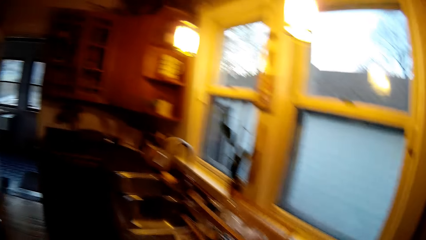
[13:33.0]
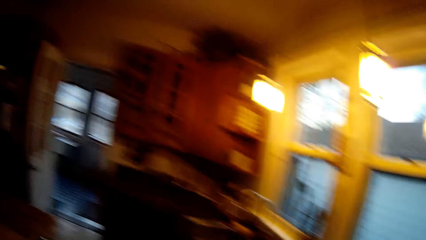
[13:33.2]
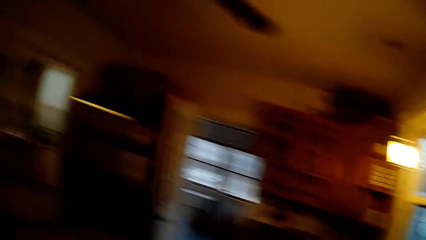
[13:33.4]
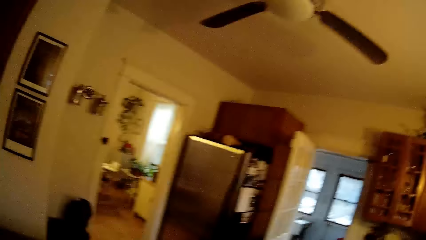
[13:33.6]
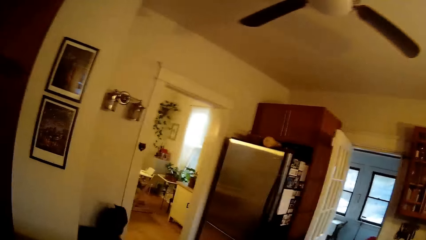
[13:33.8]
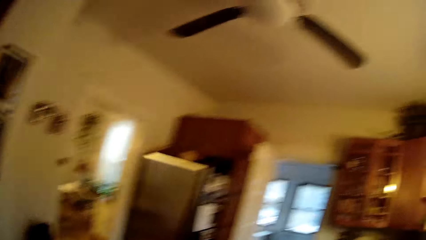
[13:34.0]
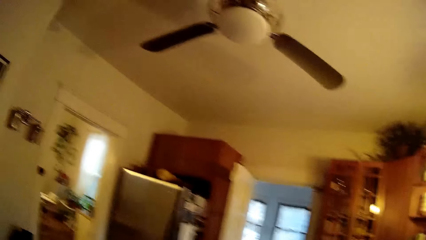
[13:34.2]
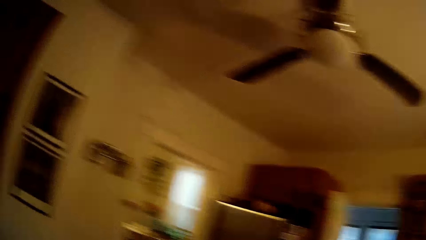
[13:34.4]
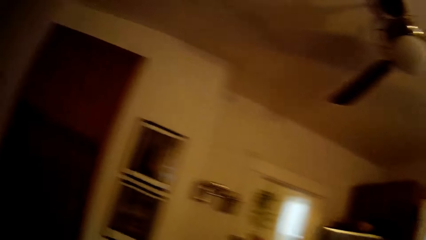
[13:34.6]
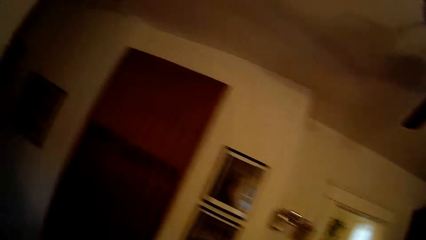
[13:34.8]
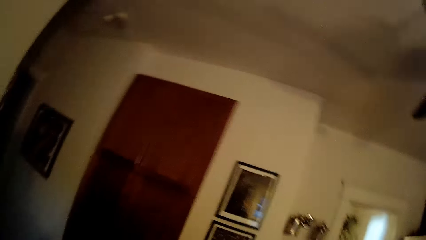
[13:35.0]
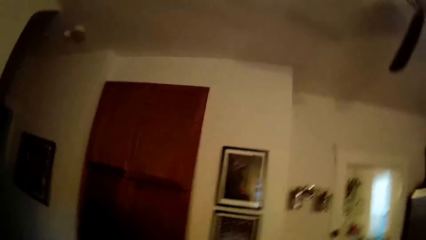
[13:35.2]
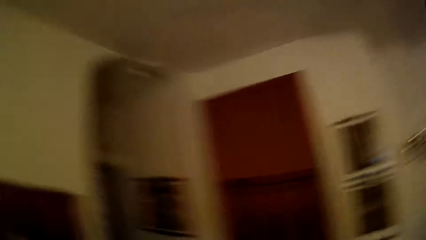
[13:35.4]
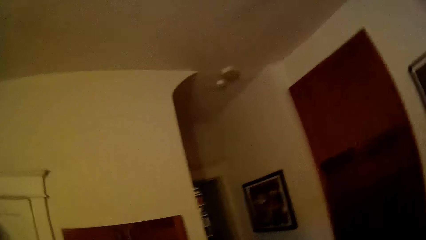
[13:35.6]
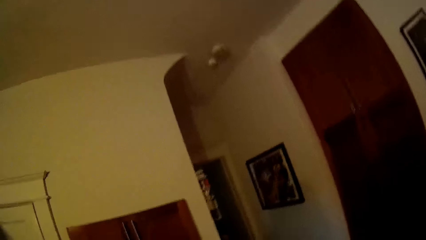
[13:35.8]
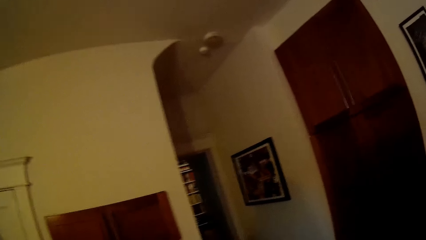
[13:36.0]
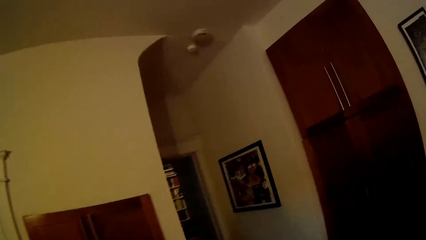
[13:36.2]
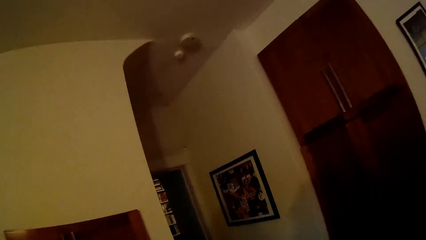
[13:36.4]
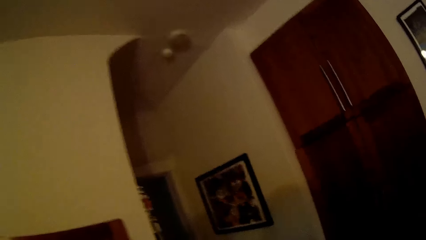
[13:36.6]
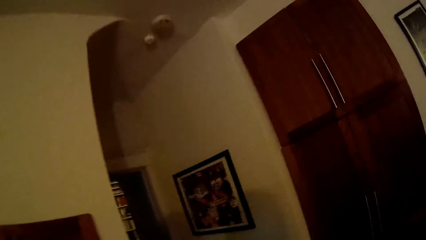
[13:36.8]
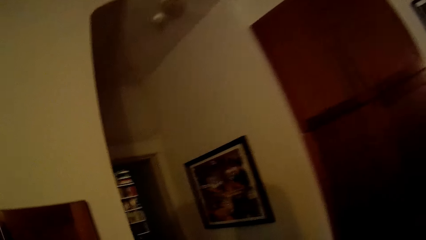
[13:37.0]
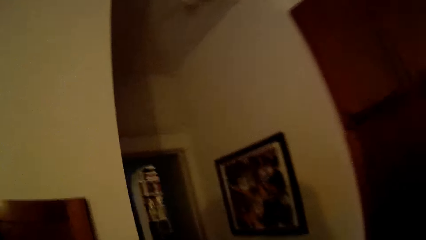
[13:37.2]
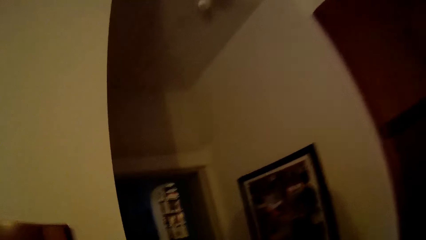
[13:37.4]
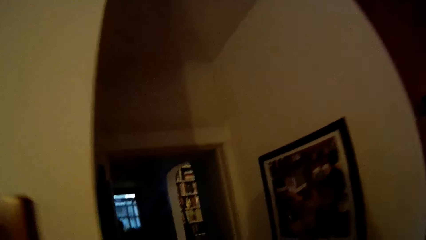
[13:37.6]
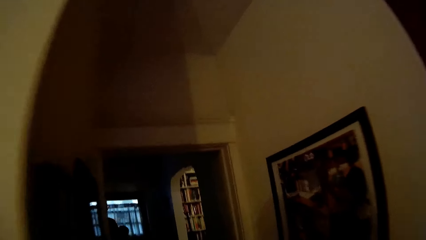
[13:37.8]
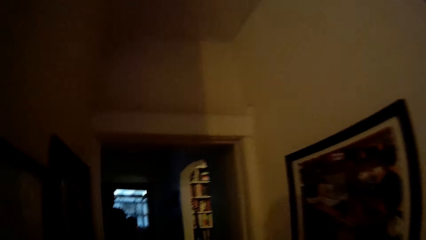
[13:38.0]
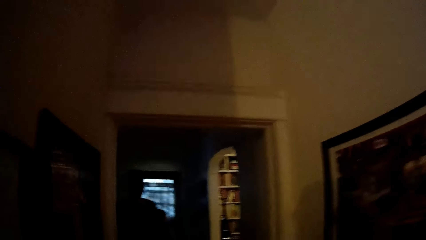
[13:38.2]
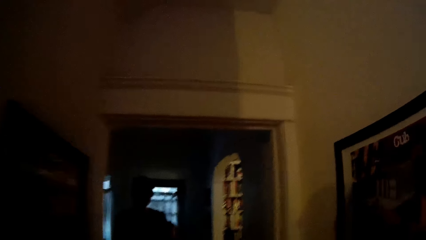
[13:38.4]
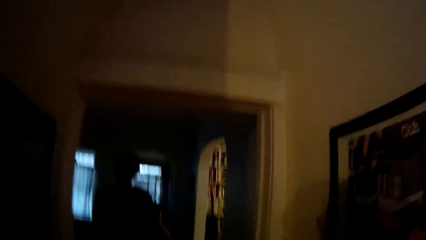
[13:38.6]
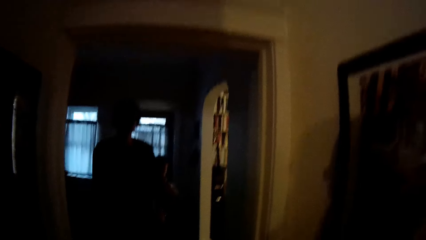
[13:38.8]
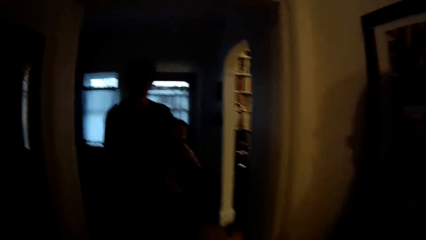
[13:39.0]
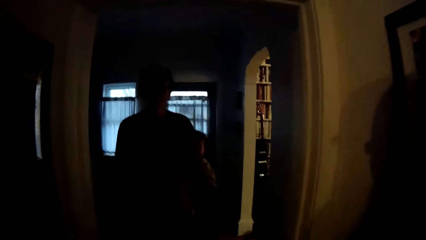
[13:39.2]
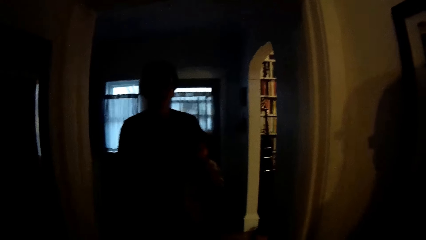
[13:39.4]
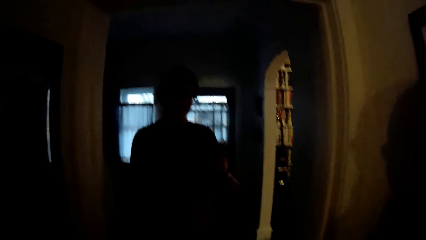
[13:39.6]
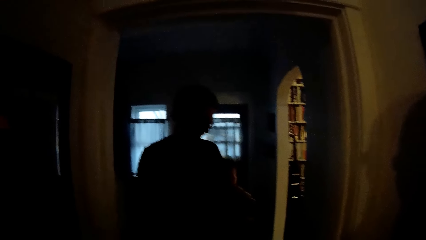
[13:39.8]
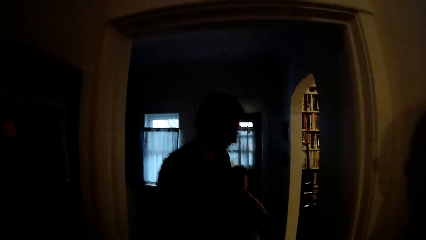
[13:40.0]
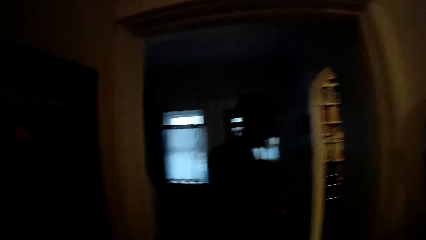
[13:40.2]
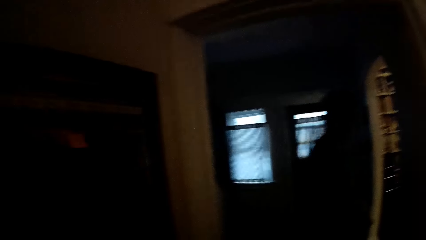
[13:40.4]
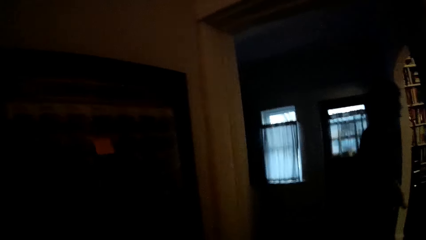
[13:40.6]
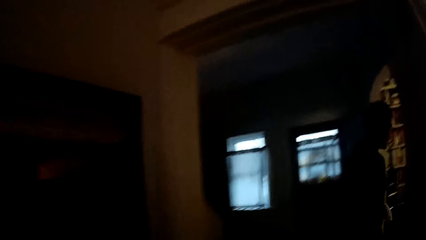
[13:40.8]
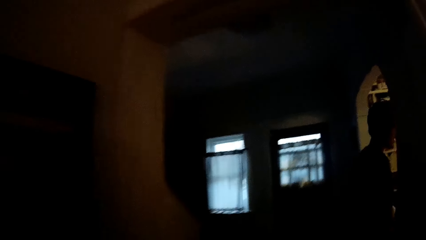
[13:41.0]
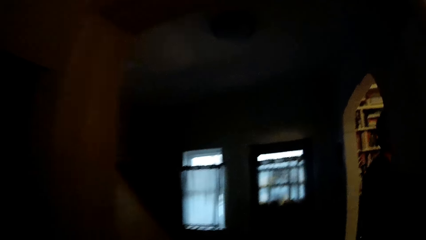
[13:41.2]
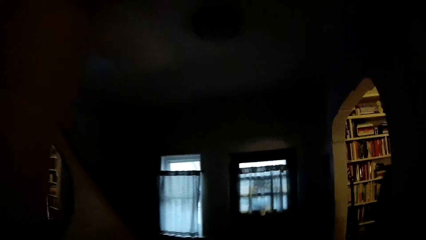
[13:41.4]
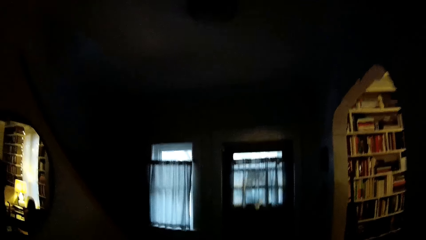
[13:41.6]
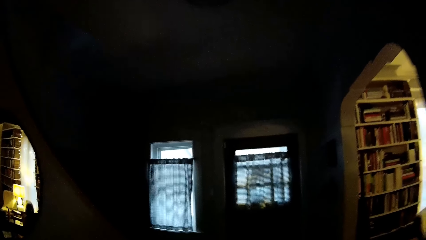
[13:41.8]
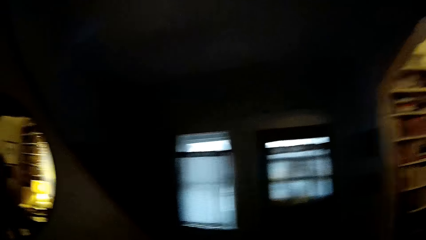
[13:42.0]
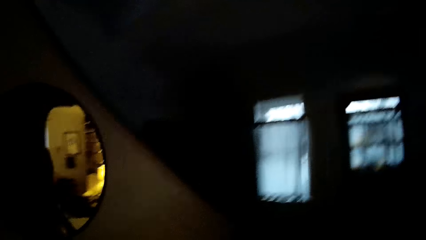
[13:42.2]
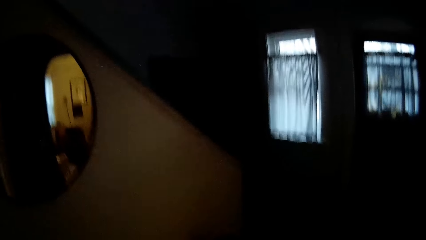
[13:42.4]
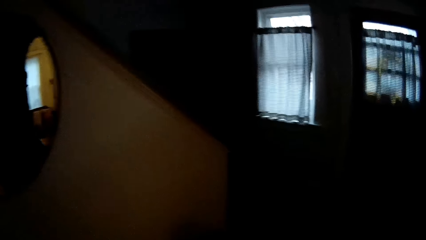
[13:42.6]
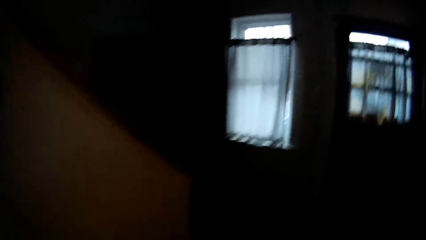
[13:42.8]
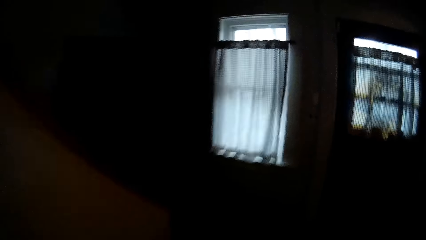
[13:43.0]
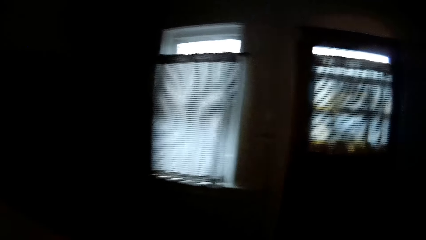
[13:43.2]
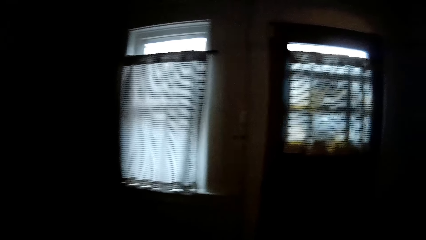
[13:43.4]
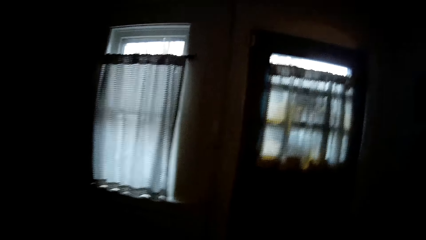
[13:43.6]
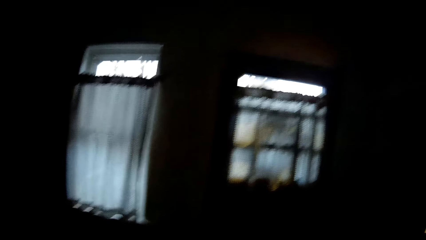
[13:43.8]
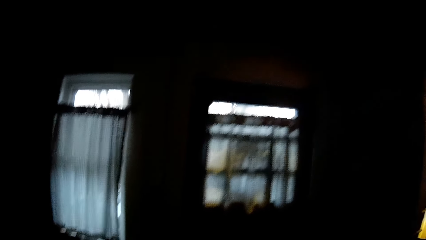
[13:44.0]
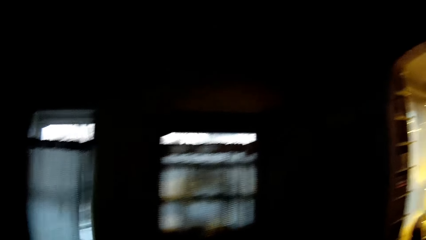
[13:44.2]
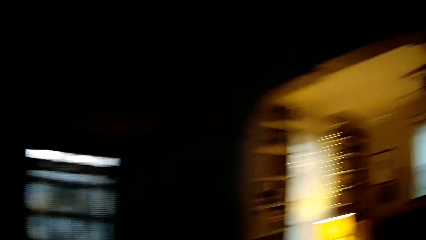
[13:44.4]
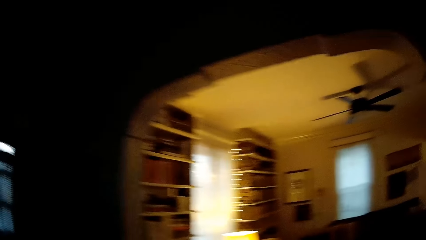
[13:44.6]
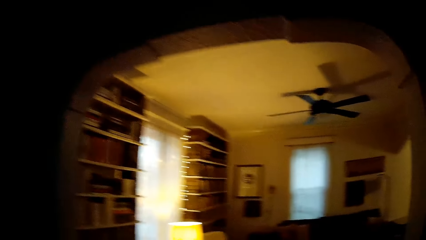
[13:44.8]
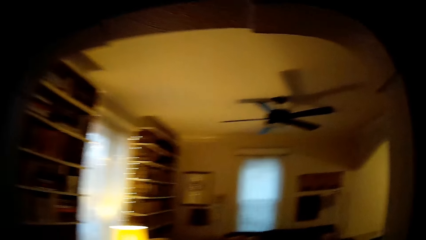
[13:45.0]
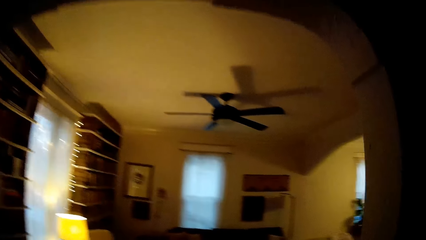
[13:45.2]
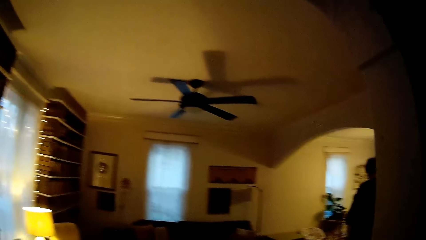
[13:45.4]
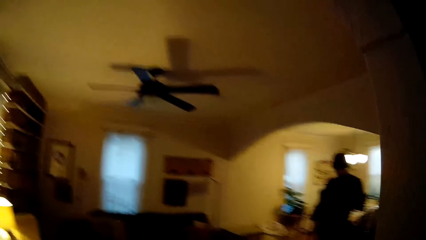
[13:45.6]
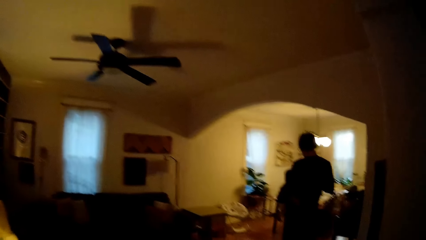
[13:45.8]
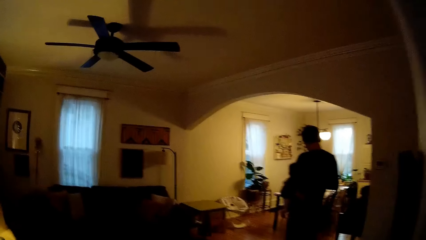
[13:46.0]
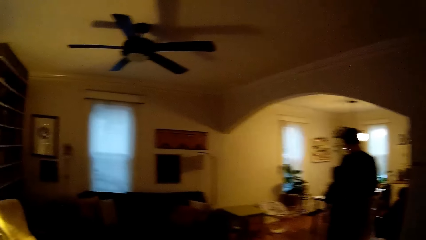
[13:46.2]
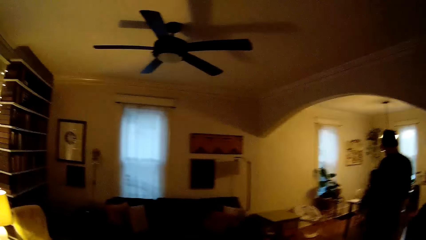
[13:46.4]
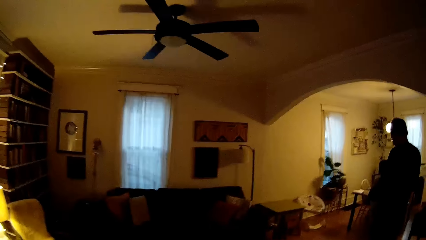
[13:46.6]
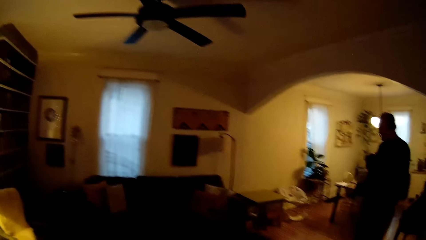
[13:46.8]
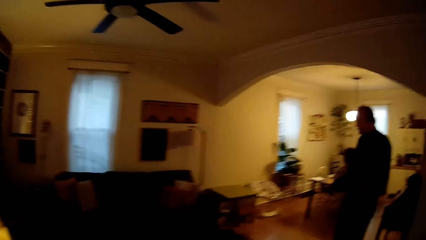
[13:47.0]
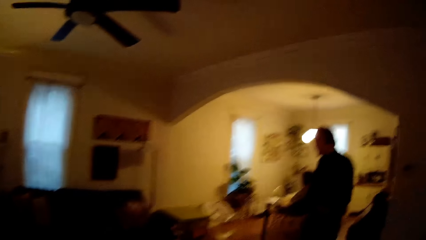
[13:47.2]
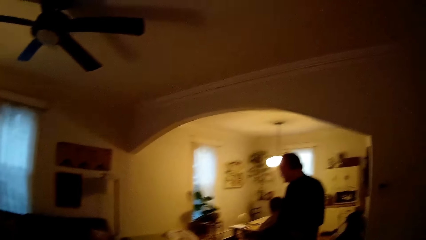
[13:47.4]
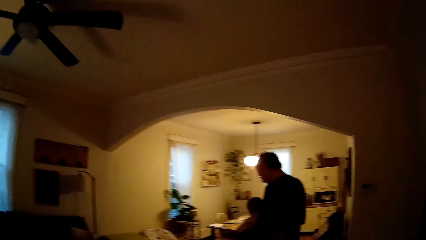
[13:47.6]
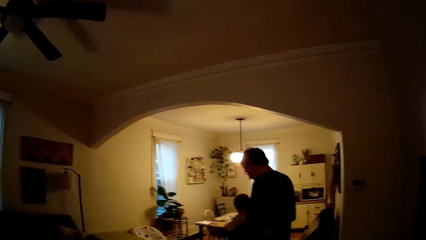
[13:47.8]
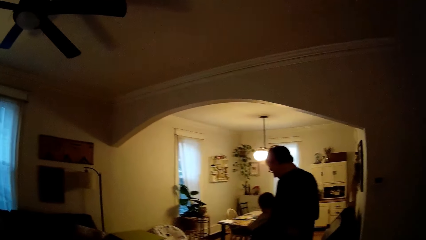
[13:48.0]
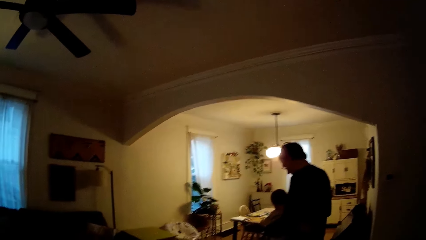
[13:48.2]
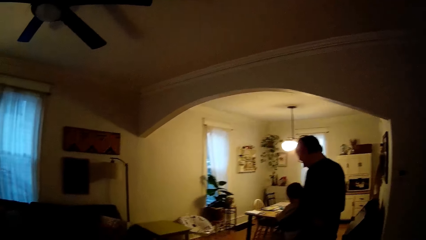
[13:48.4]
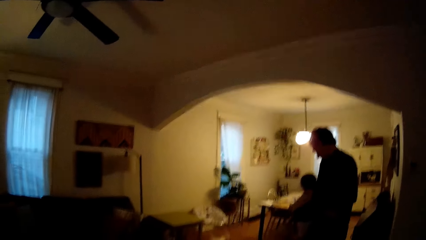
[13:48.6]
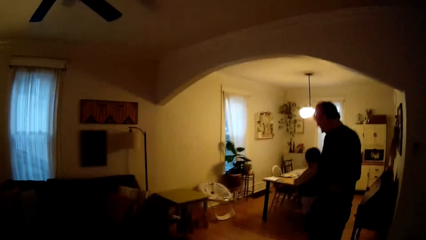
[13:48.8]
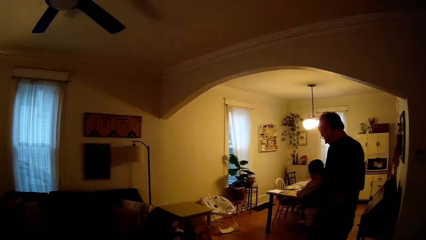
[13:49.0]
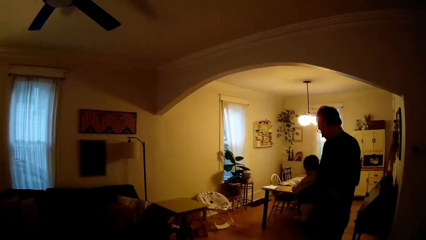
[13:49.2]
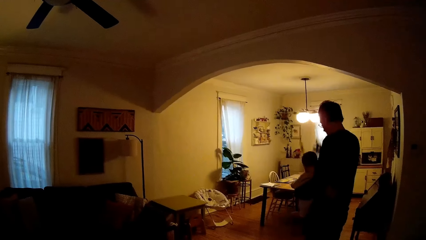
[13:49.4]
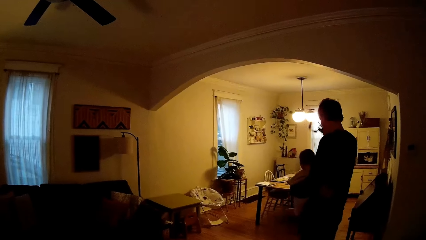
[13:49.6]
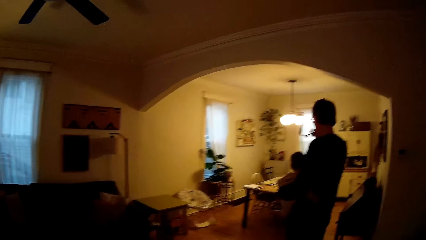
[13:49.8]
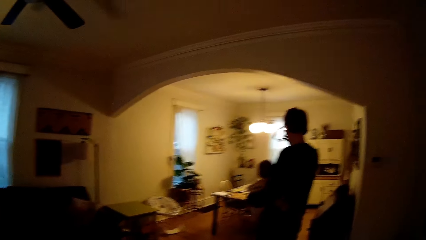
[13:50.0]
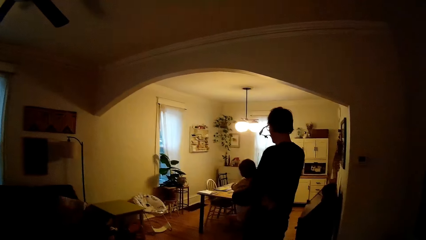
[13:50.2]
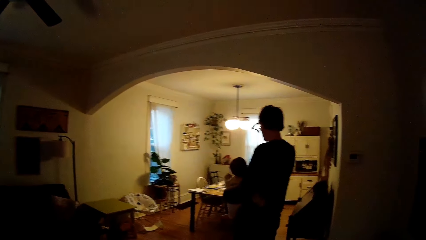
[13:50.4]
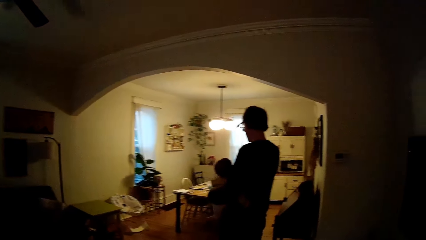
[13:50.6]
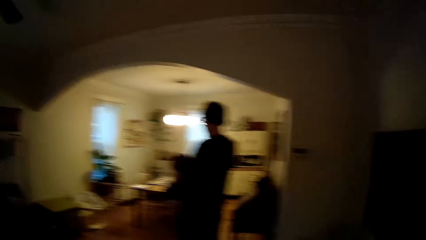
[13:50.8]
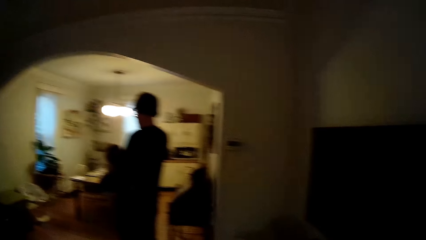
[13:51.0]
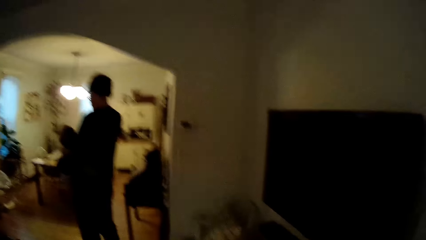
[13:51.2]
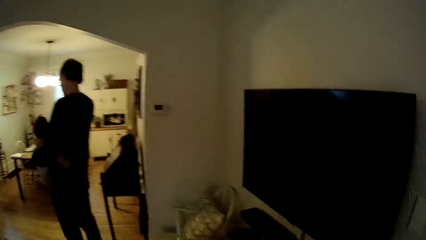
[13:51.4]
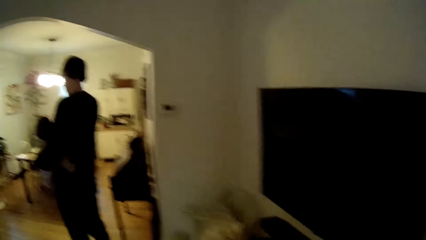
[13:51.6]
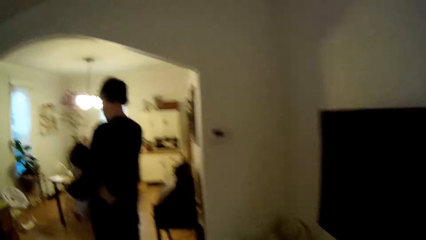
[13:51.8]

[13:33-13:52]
The camera wearer walks towards the living room. They interact with a man. They speak to a person. Another man puts on a pair of glasses with his right hand.
